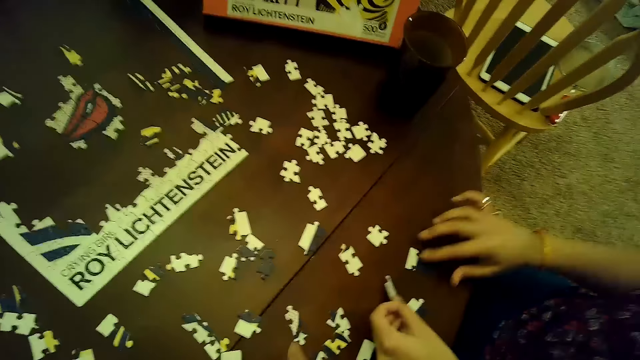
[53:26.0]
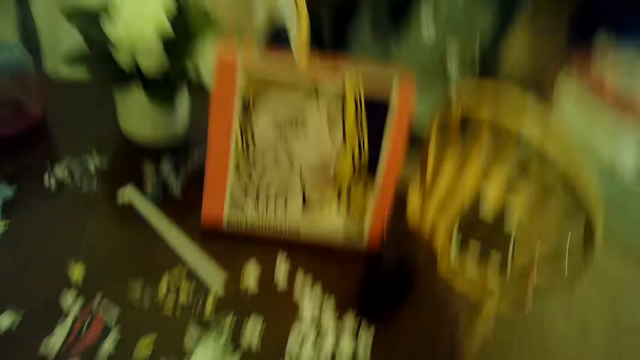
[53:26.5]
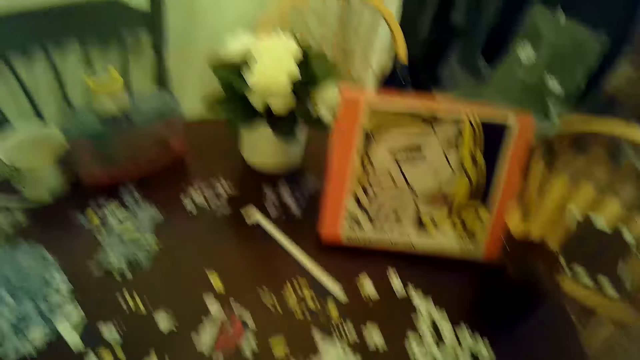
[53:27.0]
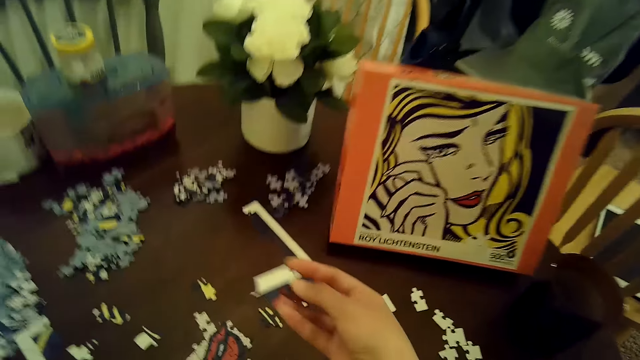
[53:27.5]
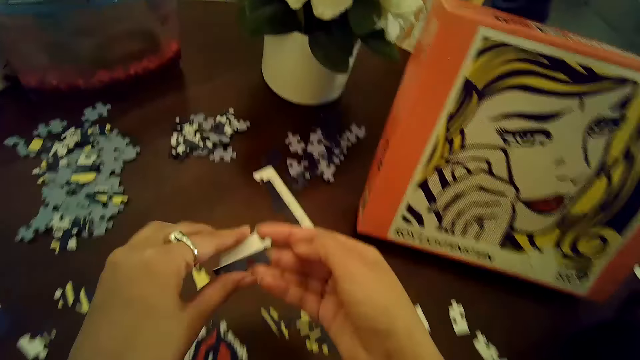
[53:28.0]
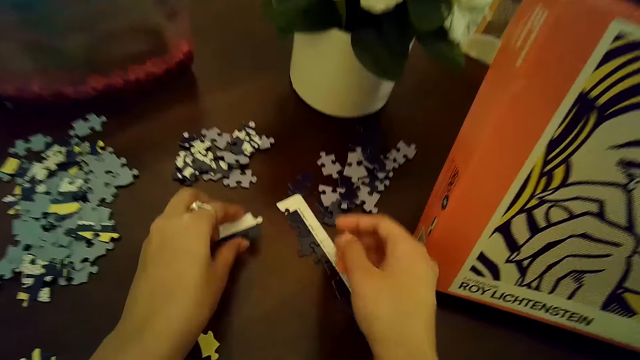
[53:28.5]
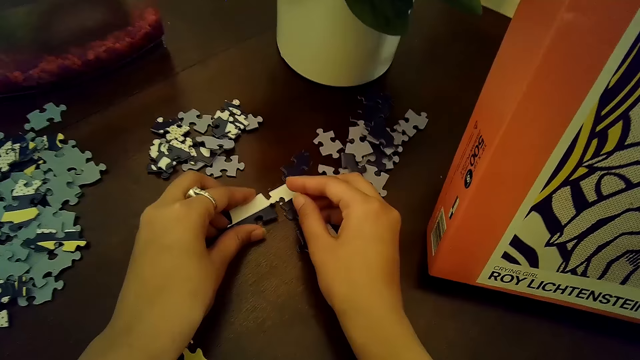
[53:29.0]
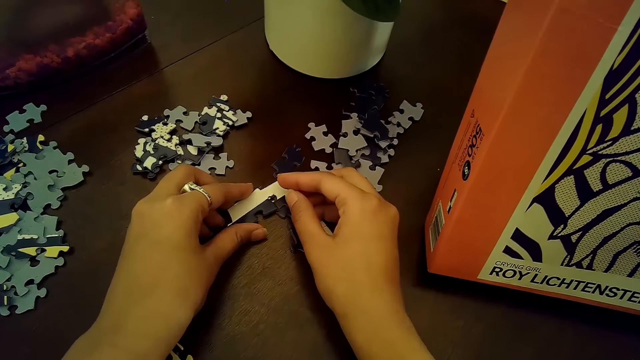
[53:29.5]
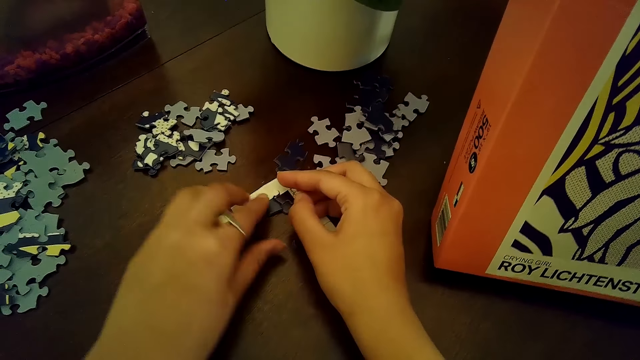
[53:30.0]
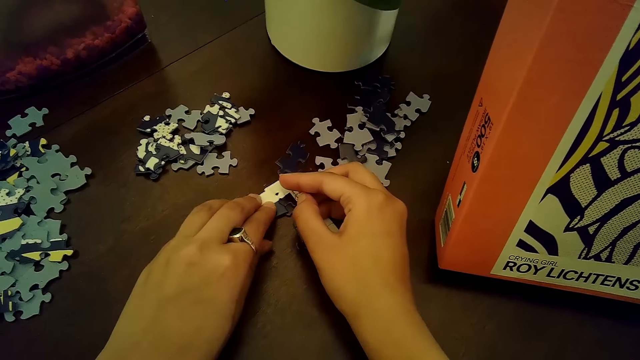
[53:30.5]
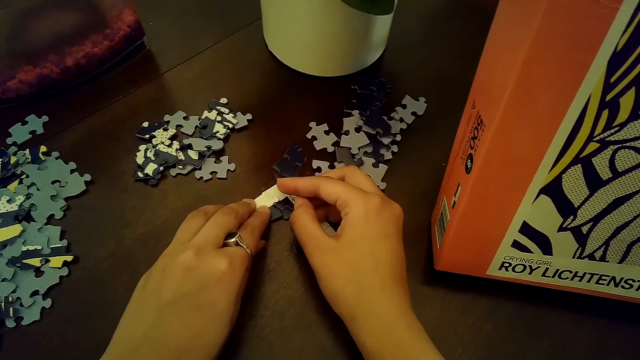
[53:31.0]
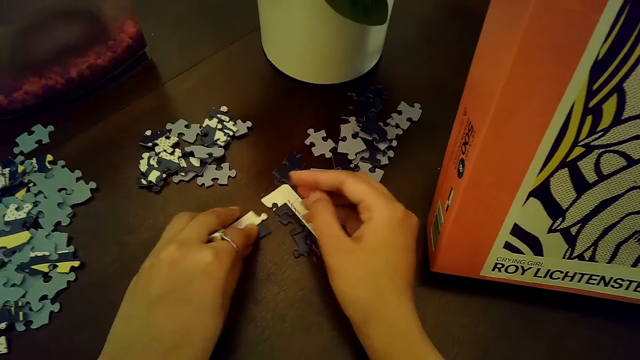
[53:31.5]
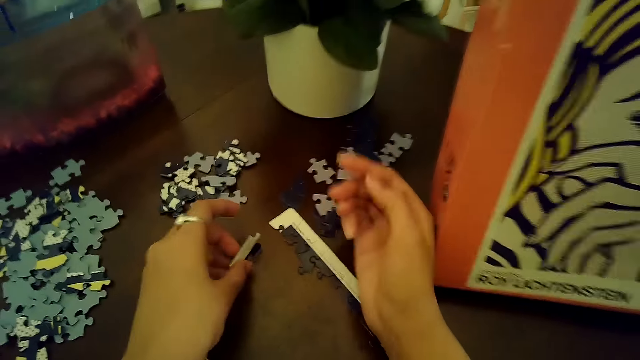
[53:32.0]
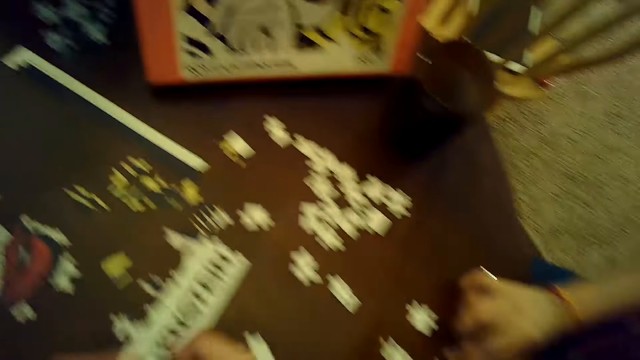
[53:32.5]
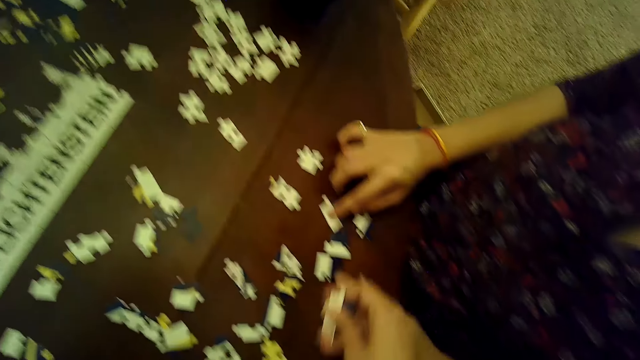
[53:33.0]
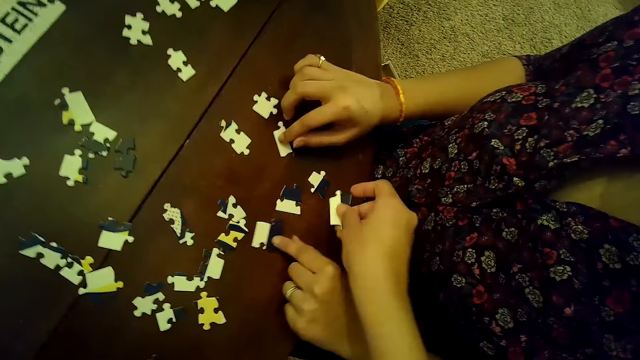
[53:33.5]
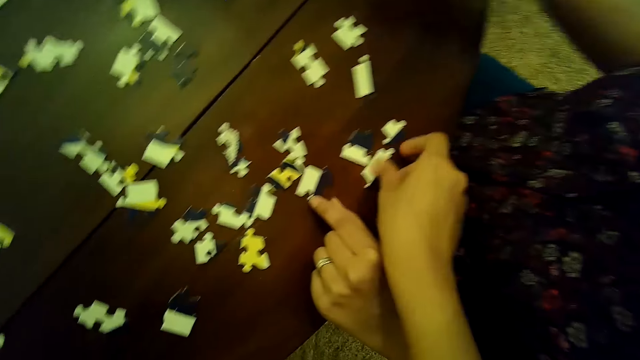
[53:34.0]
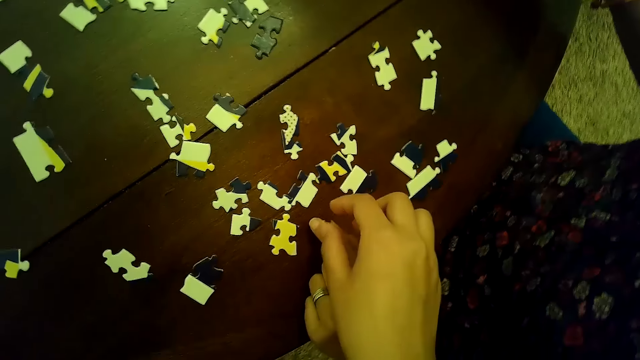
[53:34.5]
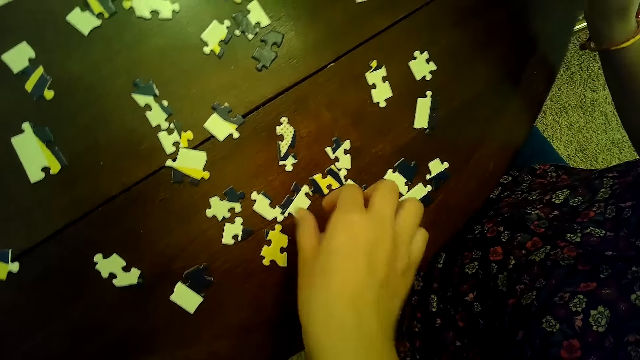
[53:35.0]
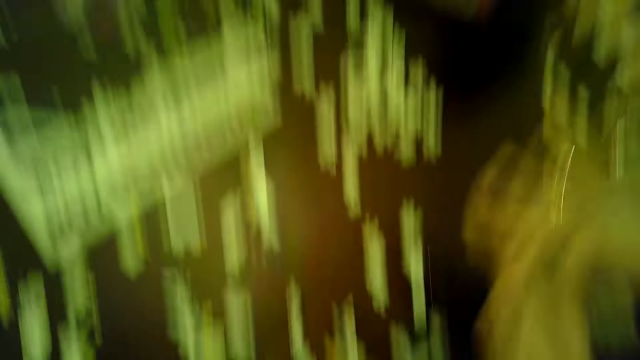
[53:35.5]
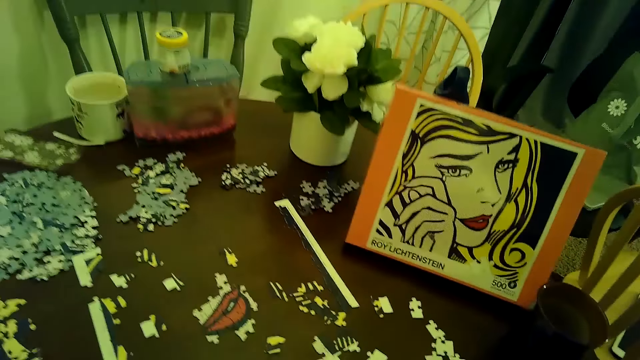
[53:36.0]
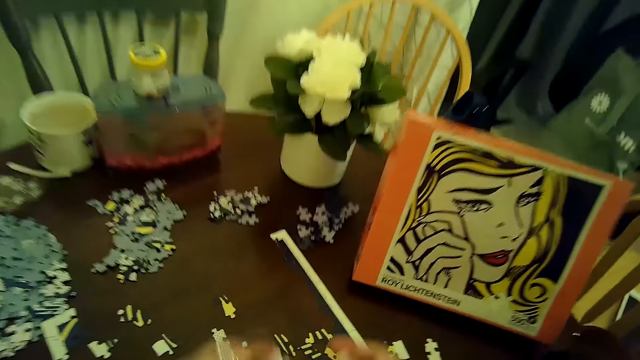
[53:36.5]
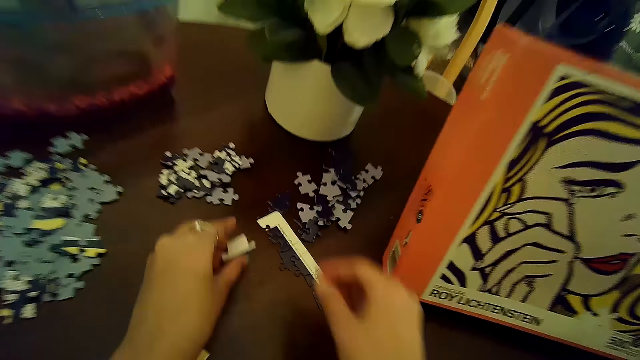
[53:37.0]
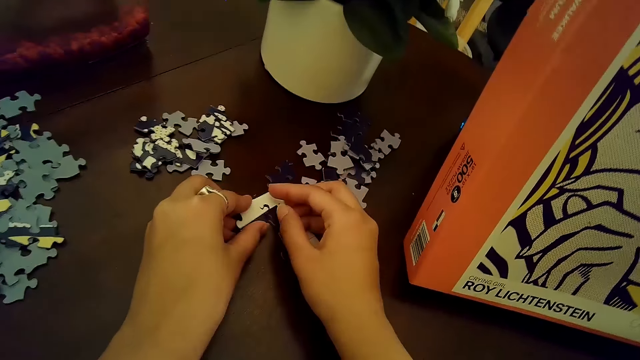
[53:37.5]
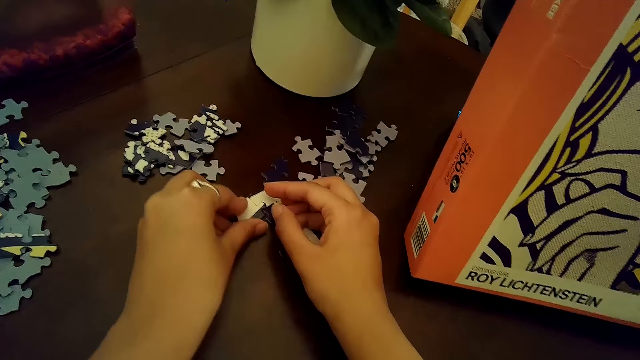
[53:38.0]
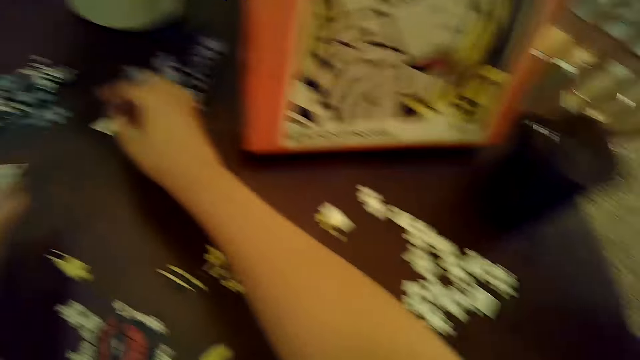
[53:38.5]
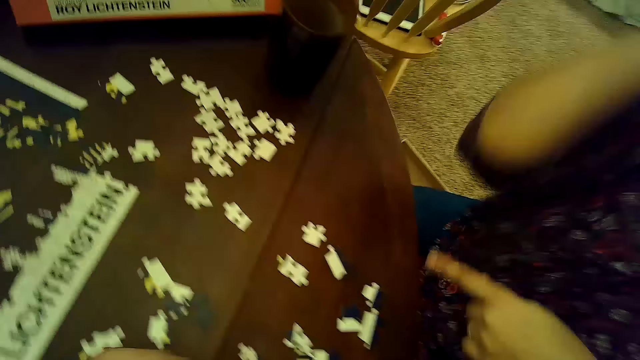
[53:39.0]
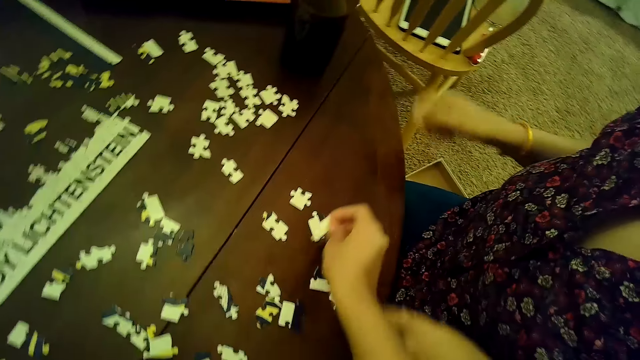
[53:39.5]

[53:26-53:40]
A woman places a puzzle piece or card on the table with her left hand. The woman arranges cards on the table. The camera wearer picks up a card on the table. She holds a puzzle piece with her right hand. She passes the puzzle piece from her right hand to her left hand. She puts the card on the puzzle. She connects the puzzle piece to the puzzle with both hands. She removes the puzzle piece from the puzzle with her left hand. The woman moves a puzzle piece with her right hand and moves a puzzle piece with her left hand. The camera wearer places the puzzle piece on the table with her right hand. She picks a puzzle piece from the table with her right hand. She holds the puzzle piece with her left hand. She puts the card on the puzzle. She connects the puzzle piece to the puzzle with both hands. She removes the puzzle piece from the puzzle with her left hand.

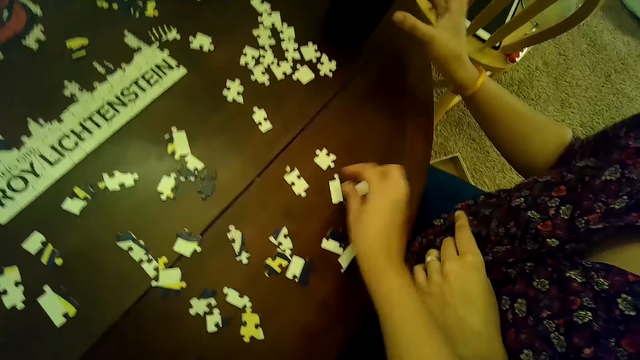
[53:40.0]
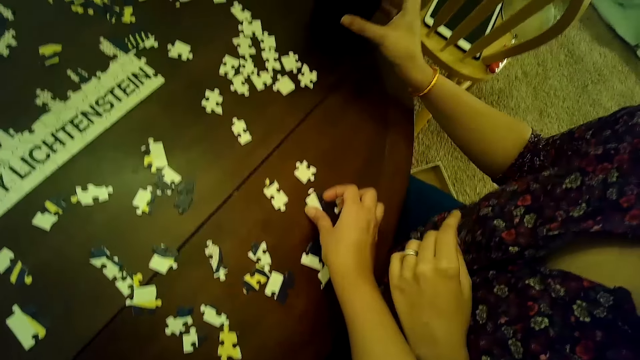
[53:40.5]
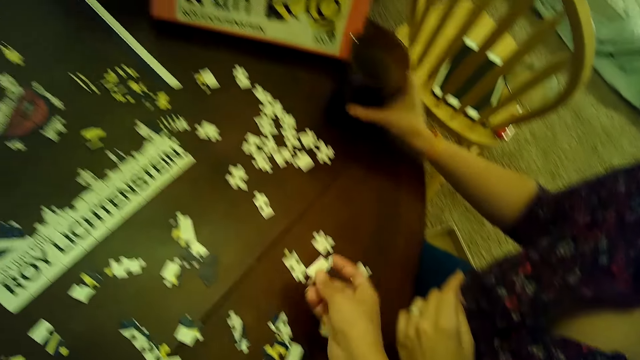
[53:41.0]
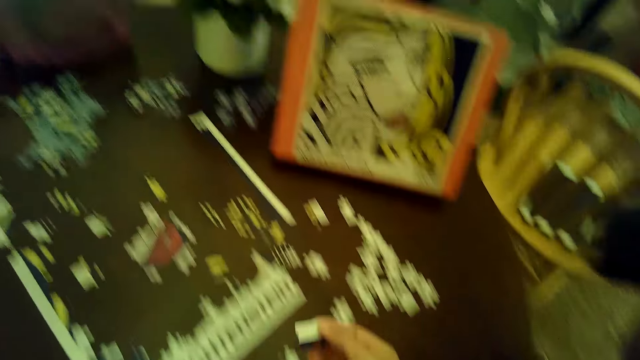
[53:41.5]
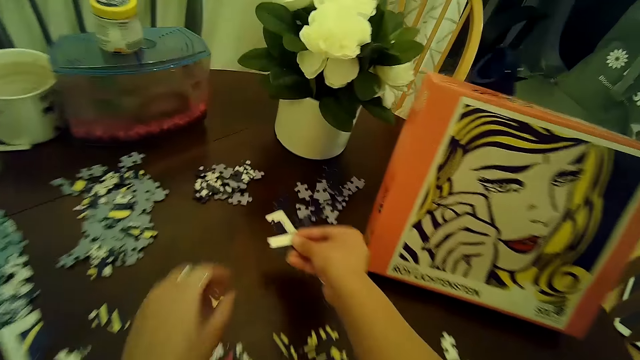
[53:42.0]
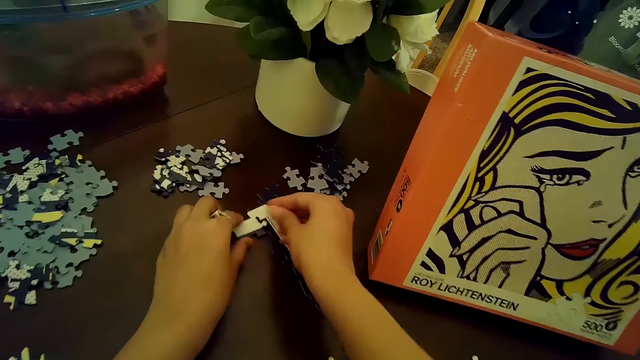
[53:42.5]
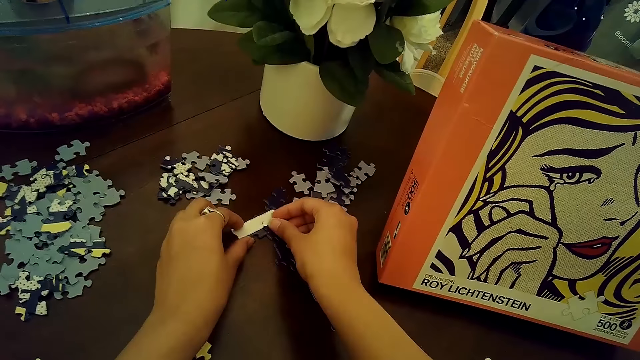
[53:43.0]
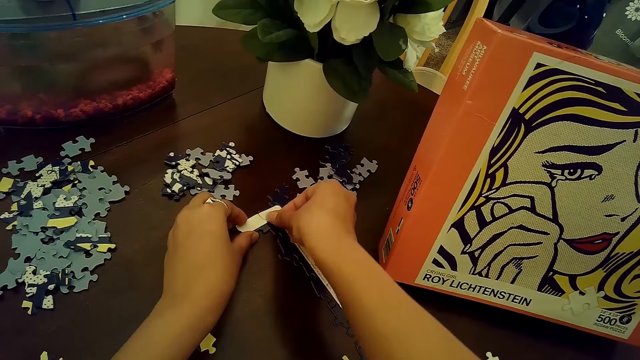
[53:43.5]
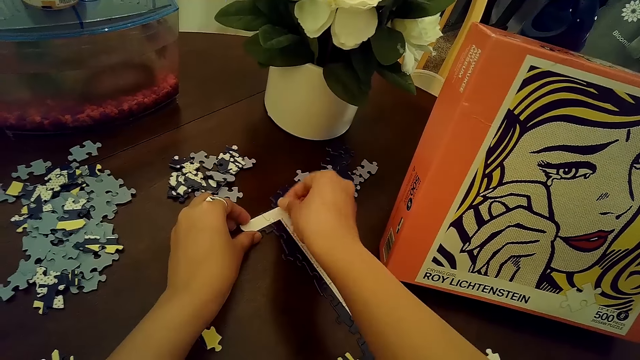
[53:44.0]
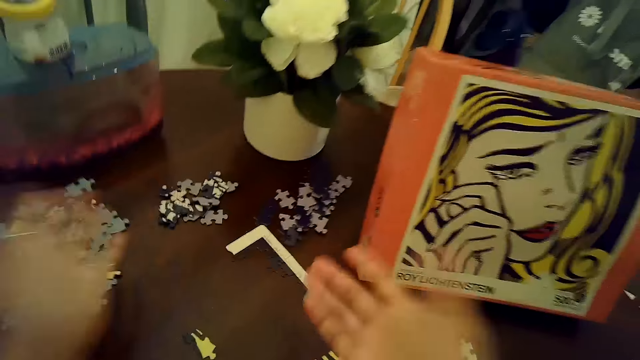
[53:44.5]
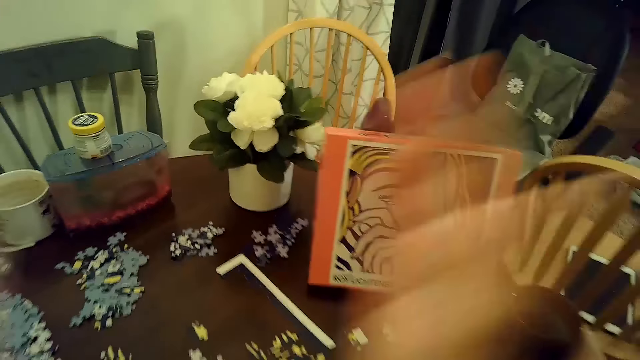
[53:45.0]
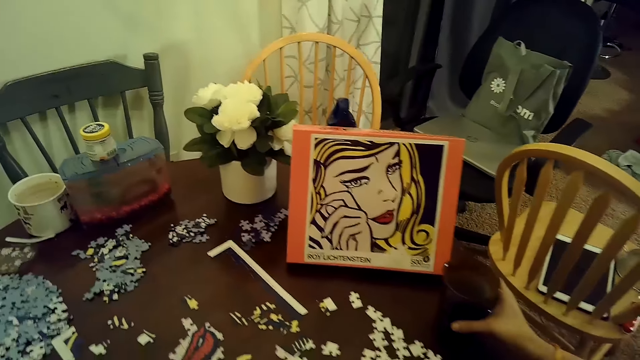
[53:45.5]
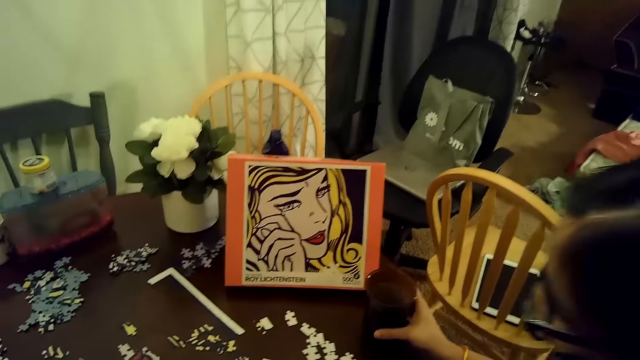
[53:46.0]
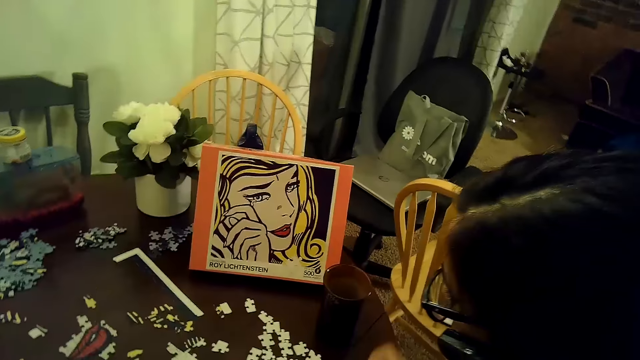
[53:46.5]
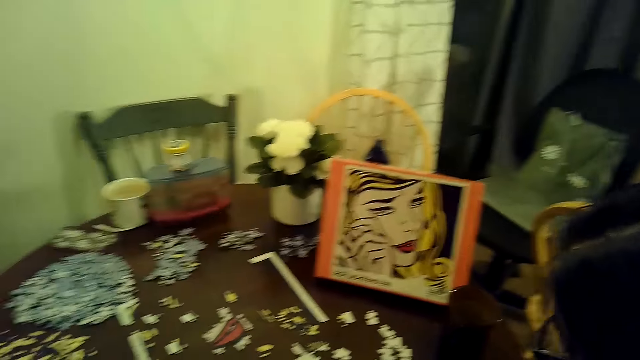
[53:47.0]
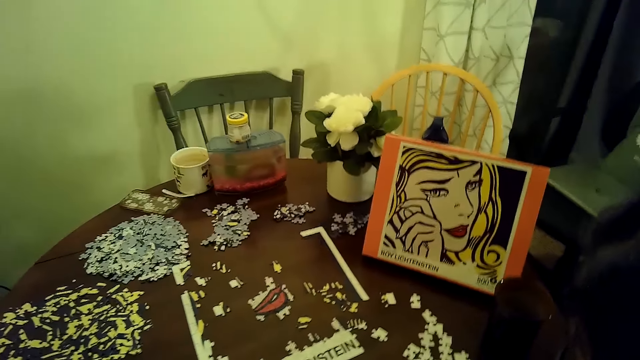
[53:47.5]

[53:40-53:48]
The camera wearer places a puzzle piece on the table with her right hand. She picks a puzzle piece from the table with her right hand. A woman picks a mug or cup of coffee from the table with her right hand. The woman drinks the cup of coffee. The camera wearer connects the puzzle piece to the puzzle with both hands. She claps hands. The woman places the mug on the table with her right hand.
